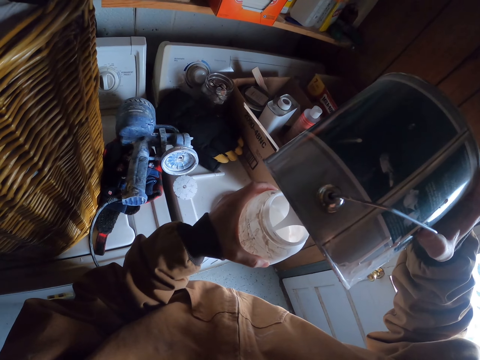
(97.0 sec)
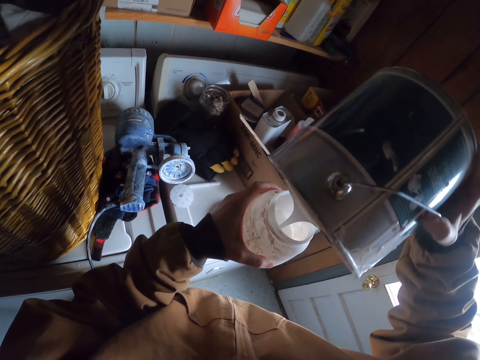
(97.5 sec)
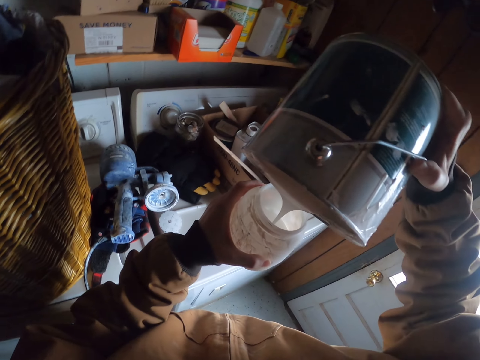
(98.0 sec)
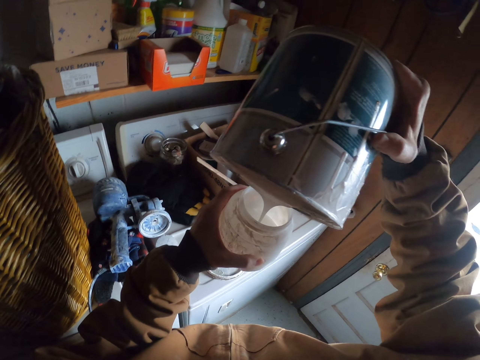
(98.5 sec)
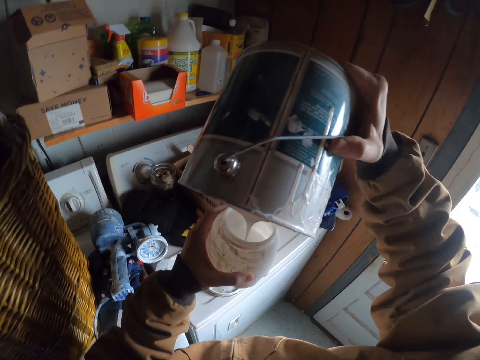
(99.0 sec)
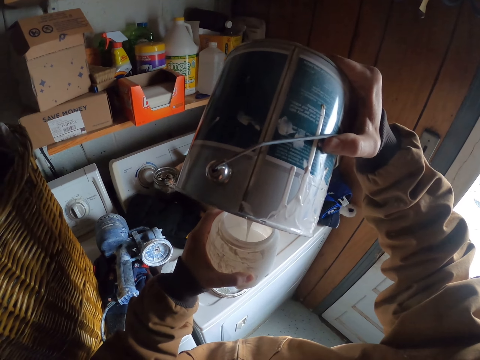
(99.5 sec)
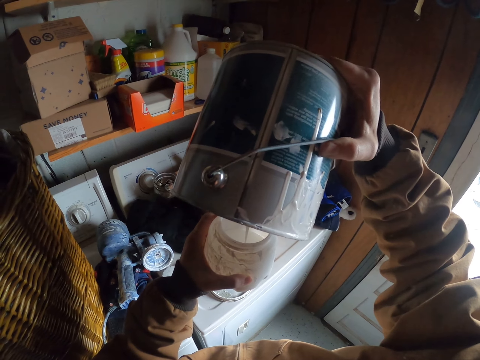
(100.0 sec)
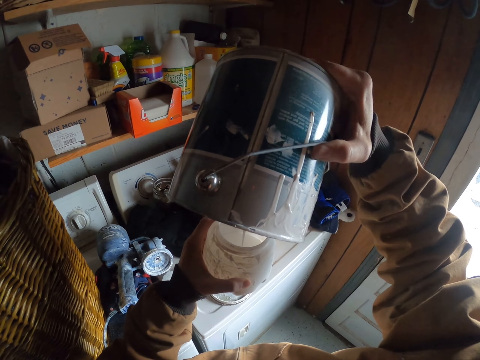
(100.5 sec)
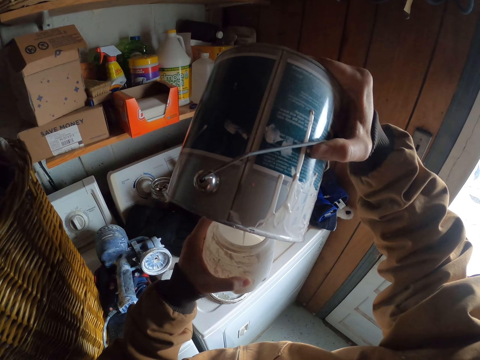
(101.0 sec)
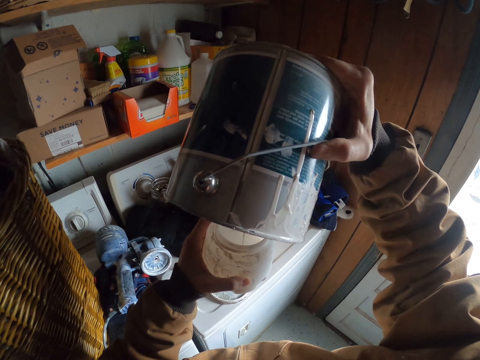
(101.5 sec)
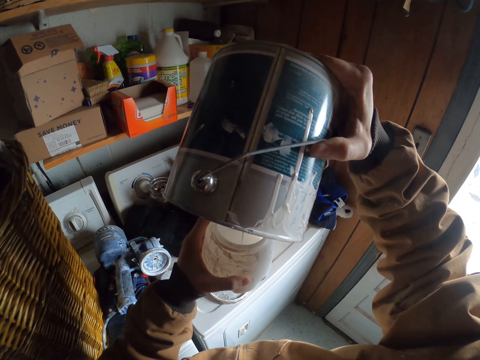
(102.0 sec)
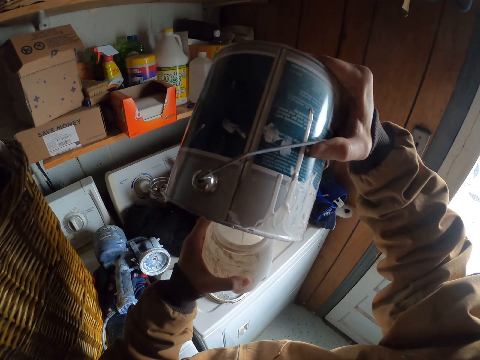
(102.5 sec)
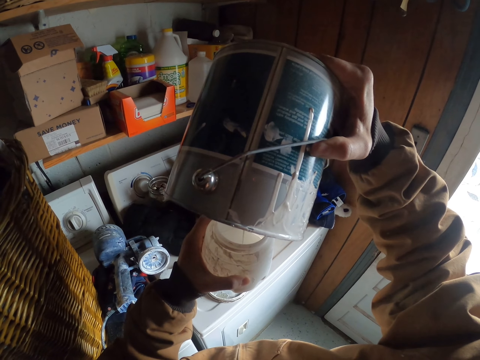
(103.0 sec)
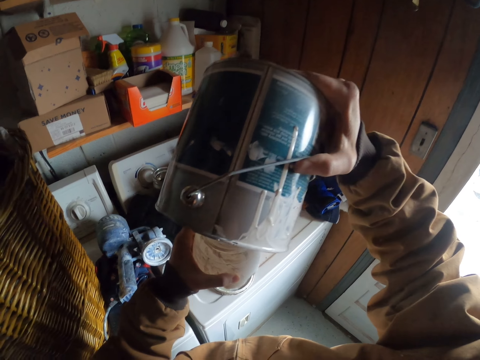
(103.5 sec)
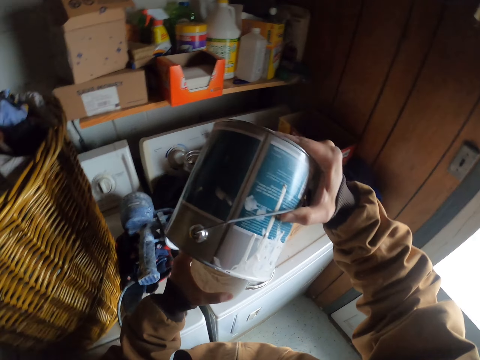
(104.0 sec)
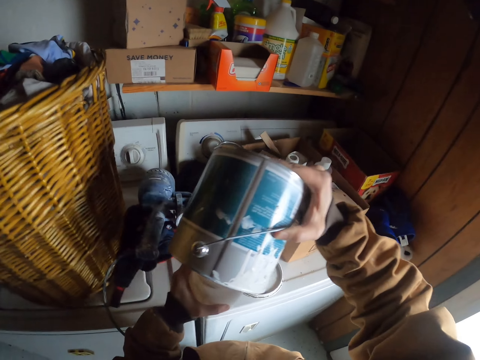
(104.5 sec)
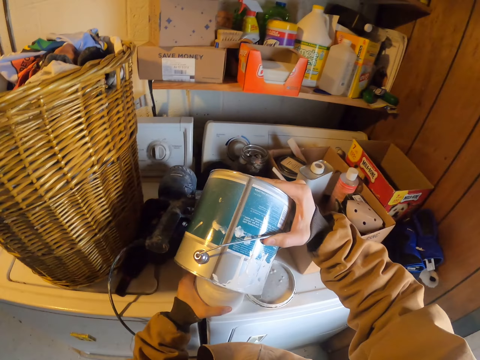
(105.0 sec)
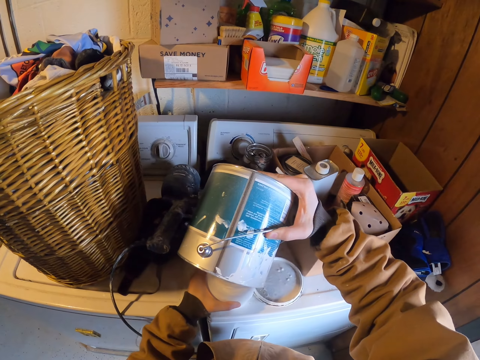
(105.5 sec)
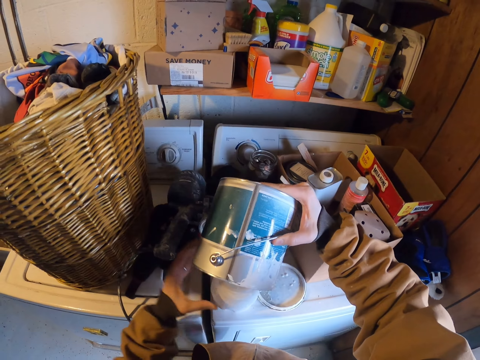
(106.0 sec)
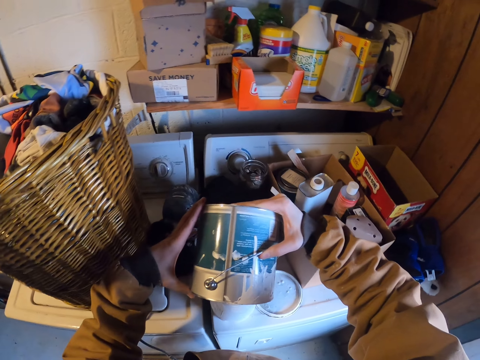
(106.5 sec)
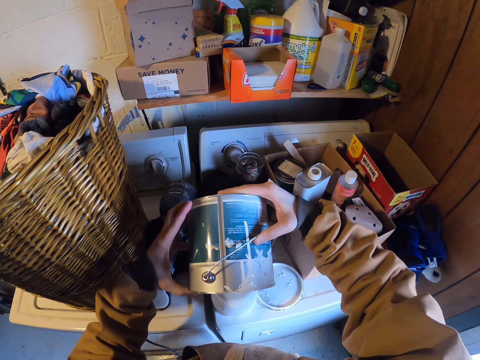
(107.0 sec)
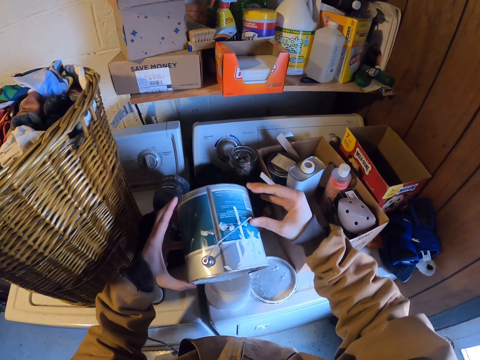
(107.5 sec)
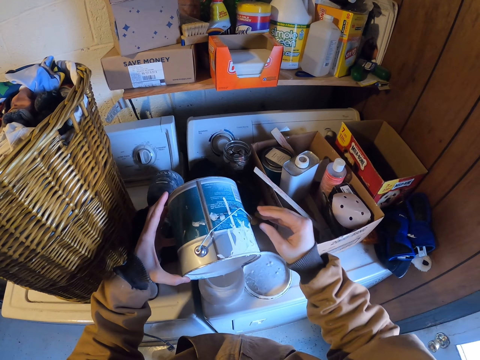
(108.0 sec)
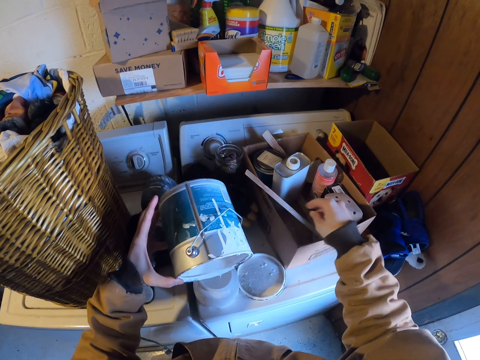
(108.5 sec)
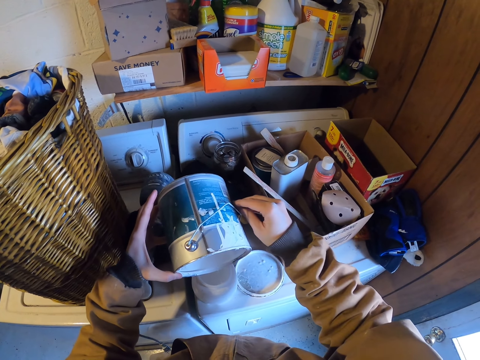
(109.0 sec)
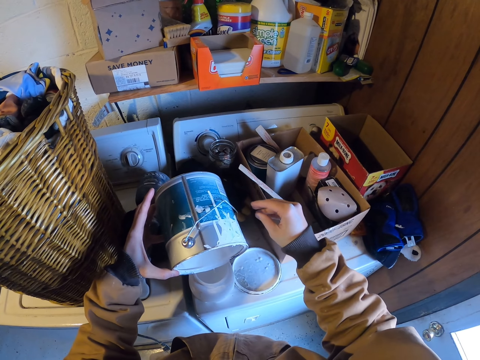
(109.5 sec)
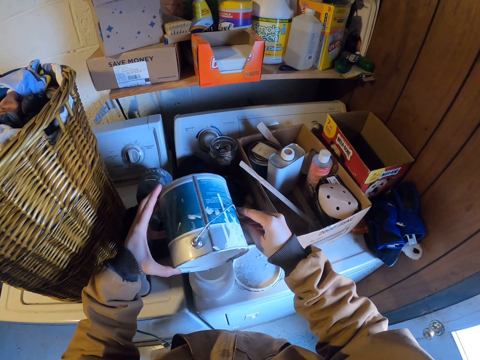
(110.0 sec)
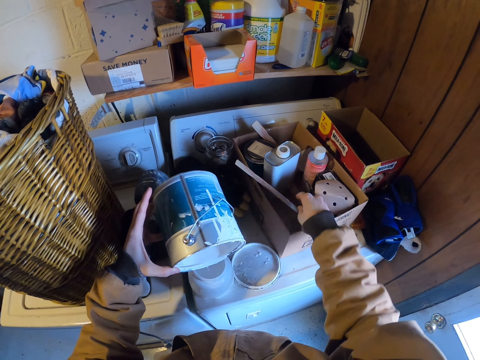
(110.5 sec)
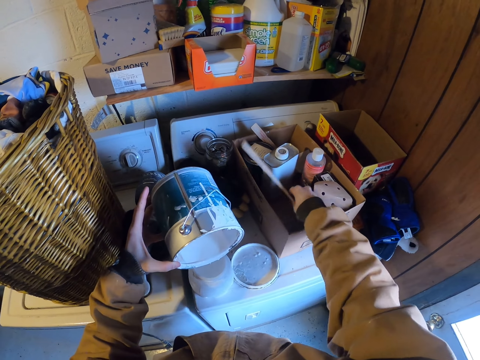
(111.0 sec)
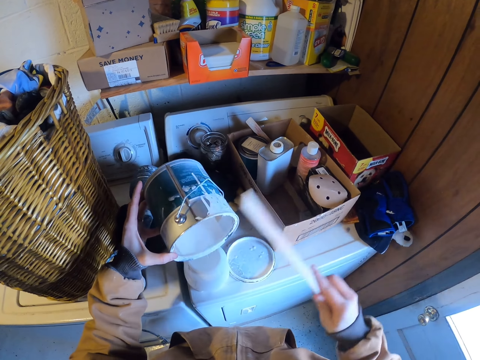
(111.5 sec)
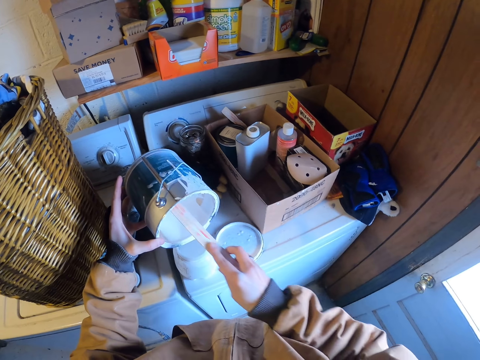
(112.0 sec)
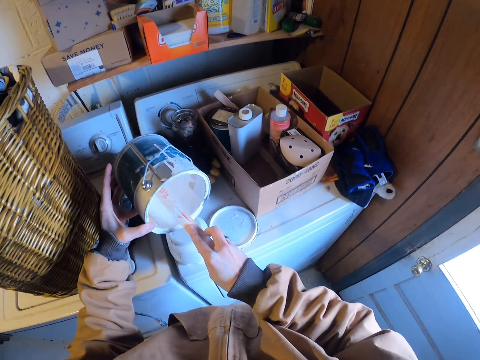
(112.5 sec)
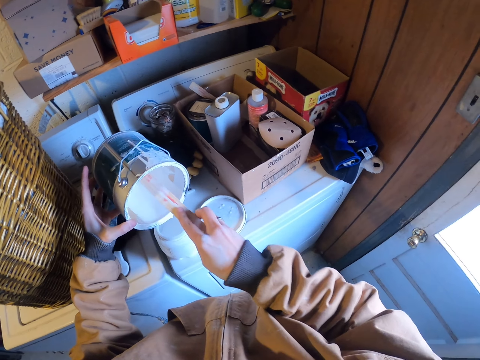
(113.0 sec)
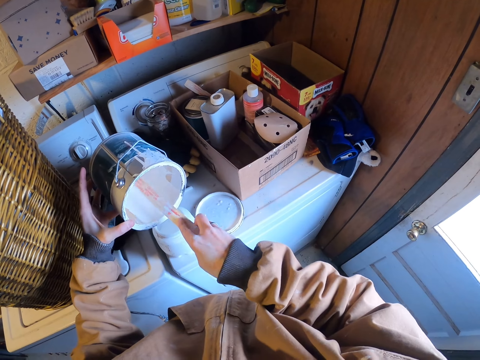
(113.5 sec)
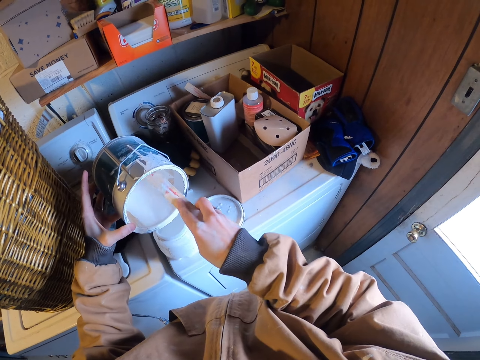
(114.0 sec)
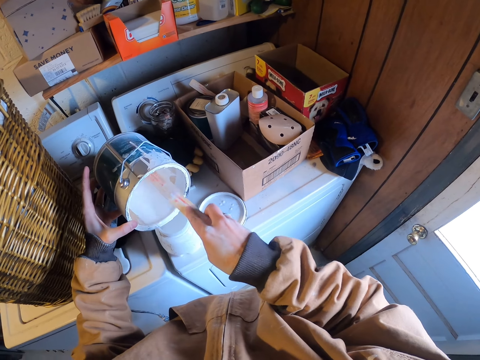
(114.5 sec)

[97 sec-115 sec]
The camera wearer places a container in the left hand on the kitchen top. They pour paint into a sprayer container on the table. They hold the container with both hands. They hold the container with the left hand. They sway the right hand. They pick up a wooden stick from a box on the table with the right hand. They scoop paint from the can into the container with the stick in the right hand.

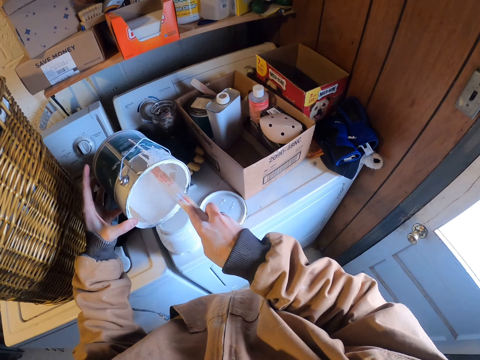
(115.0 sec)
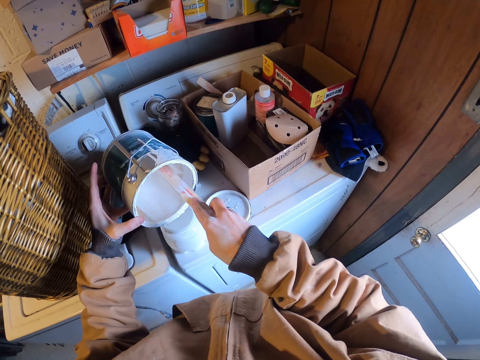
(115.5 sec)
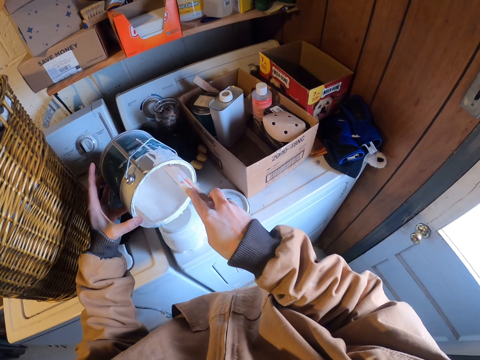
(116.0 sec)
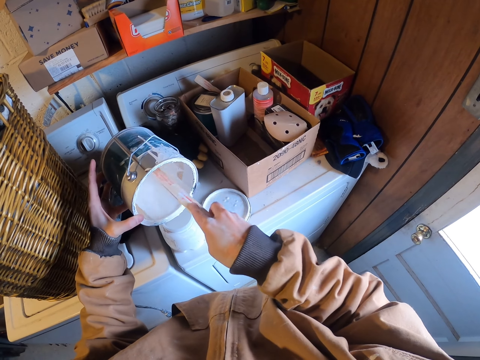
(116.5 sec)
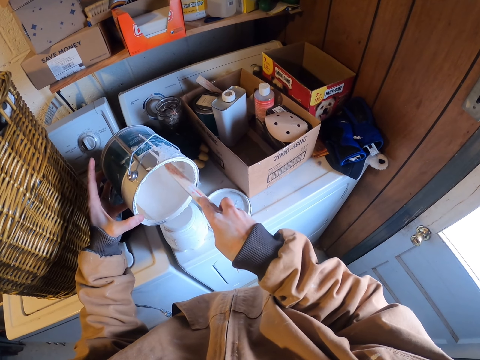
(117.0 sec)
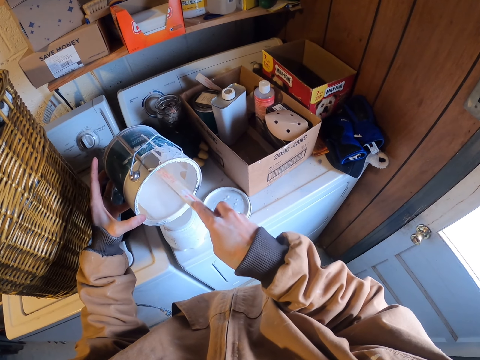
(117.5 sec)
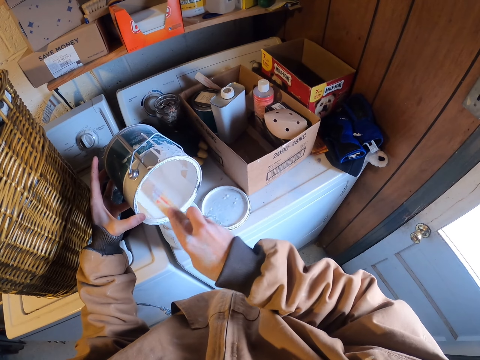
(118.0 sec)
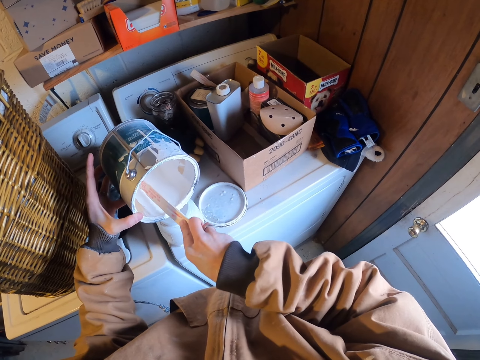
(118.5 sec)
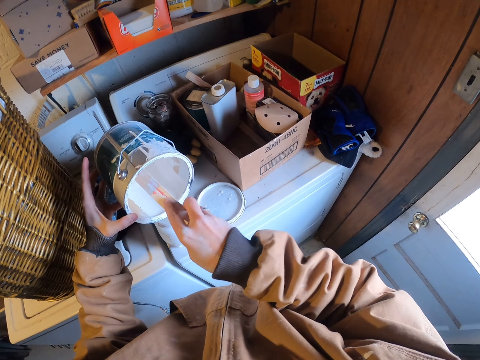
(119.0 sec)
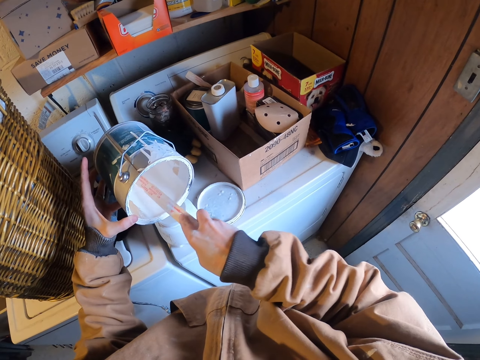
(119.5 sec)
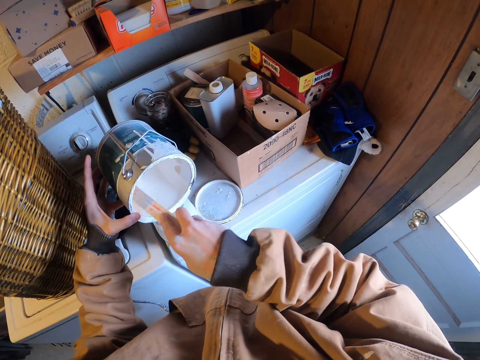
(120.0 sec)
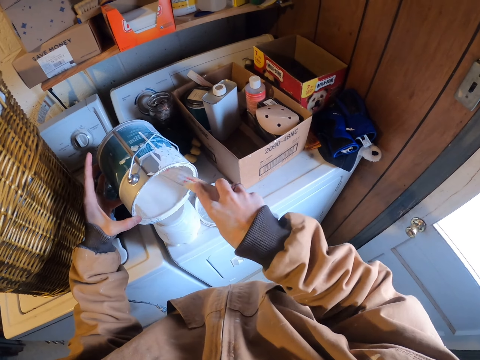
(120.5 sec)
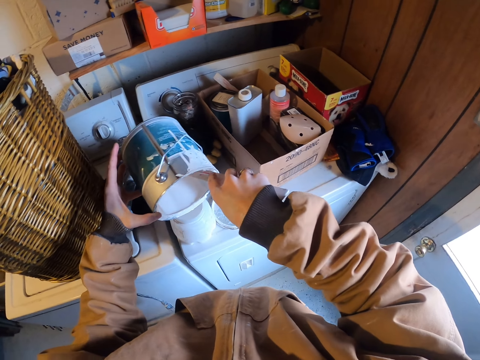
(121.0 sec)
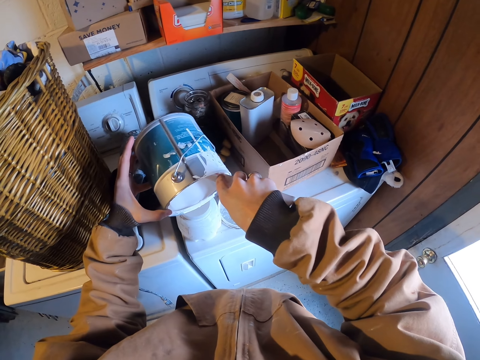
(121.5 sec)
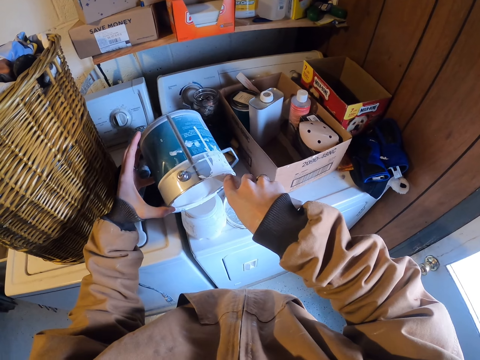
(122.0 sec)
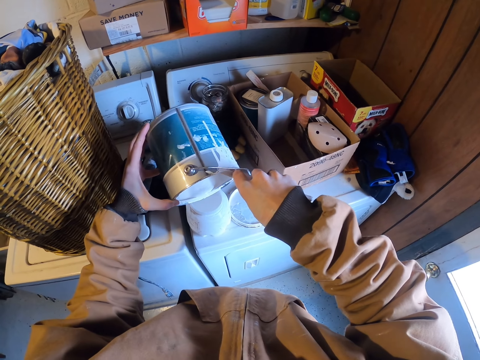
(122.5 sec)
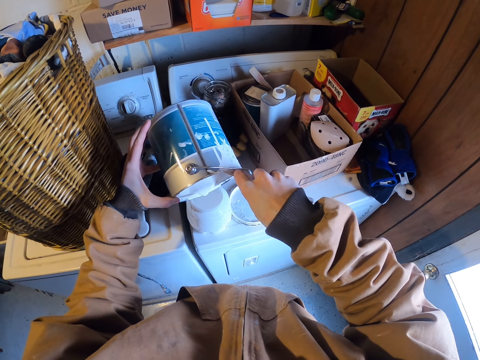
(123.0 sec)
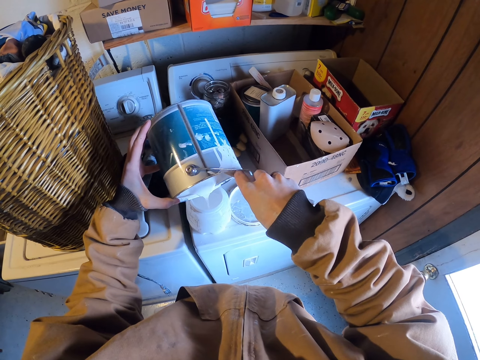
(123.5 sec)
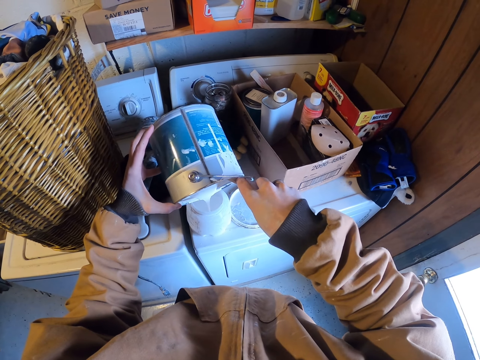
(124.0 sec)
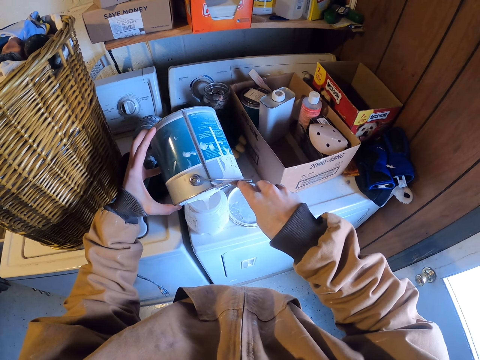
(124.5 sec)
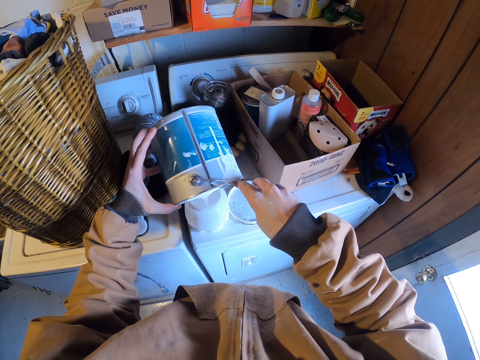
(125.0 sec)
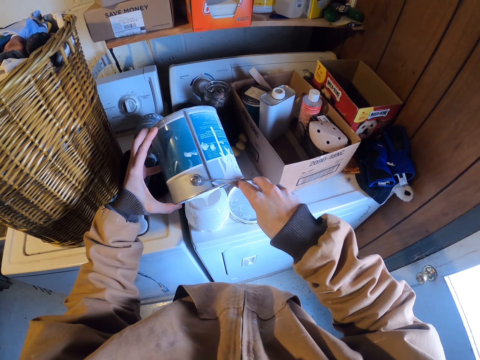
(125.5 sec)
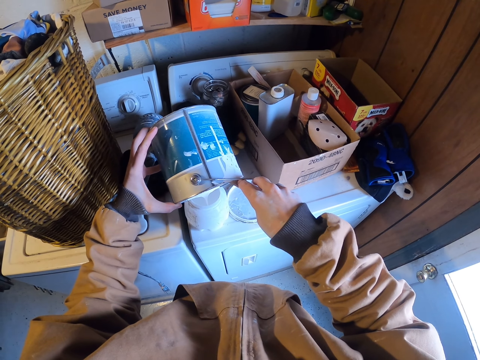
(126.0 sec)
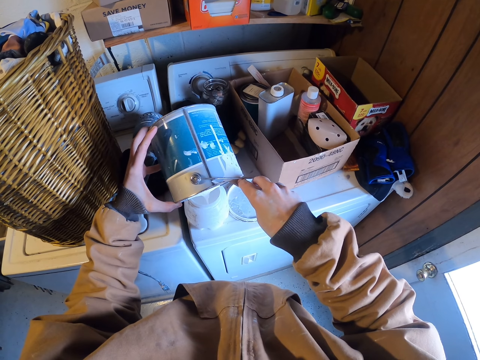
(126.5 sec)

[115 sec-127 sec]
The camera wearer tilts the container with the left hand. They pour liquid in the container.
